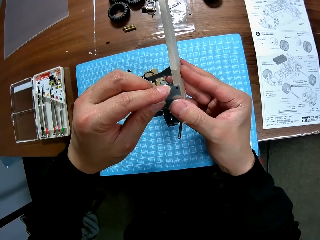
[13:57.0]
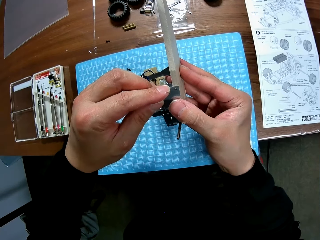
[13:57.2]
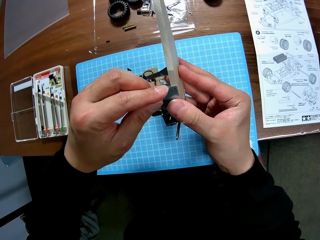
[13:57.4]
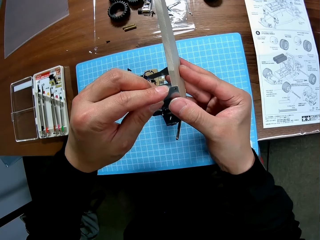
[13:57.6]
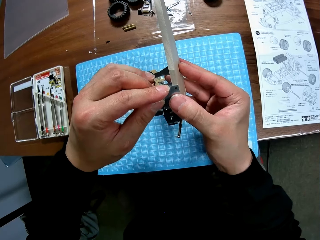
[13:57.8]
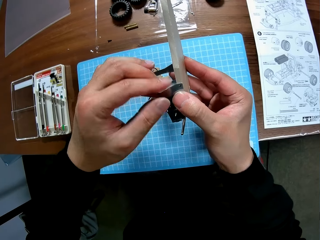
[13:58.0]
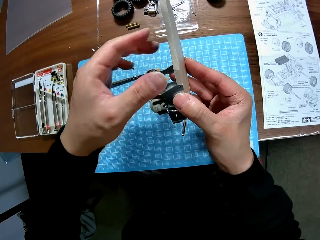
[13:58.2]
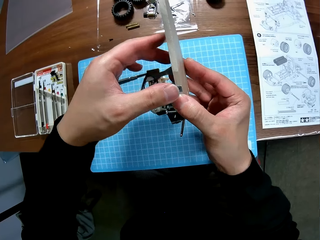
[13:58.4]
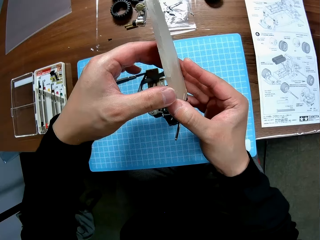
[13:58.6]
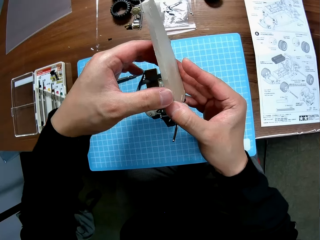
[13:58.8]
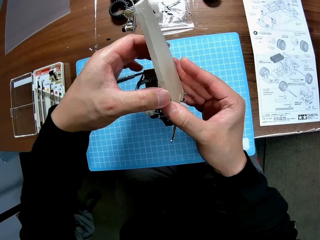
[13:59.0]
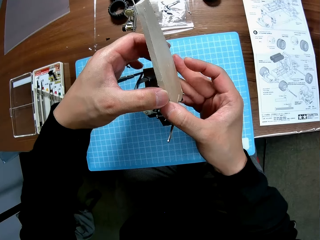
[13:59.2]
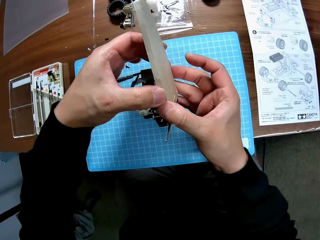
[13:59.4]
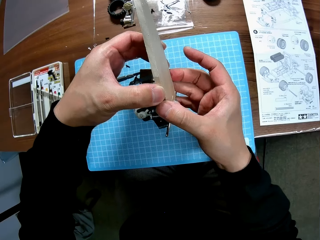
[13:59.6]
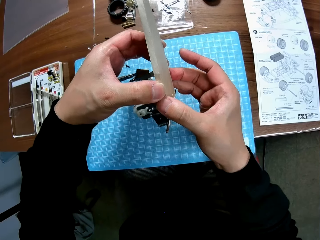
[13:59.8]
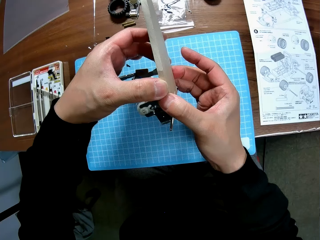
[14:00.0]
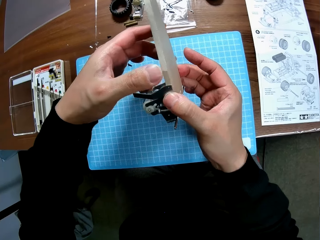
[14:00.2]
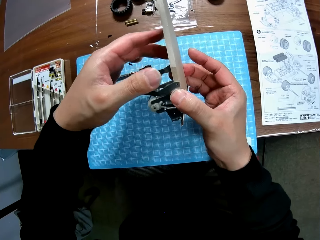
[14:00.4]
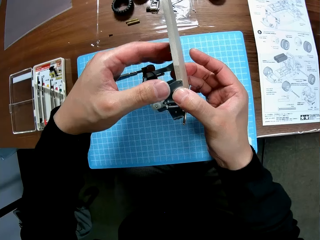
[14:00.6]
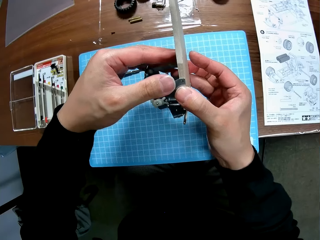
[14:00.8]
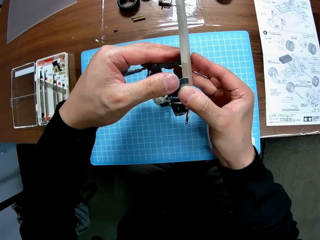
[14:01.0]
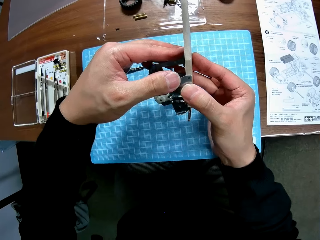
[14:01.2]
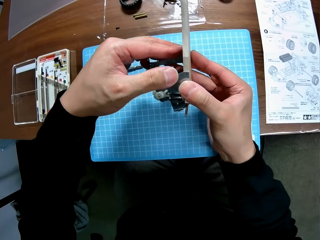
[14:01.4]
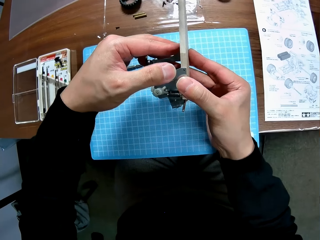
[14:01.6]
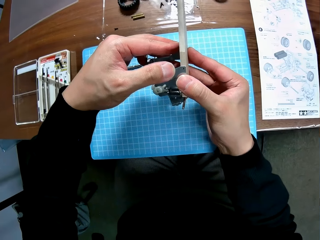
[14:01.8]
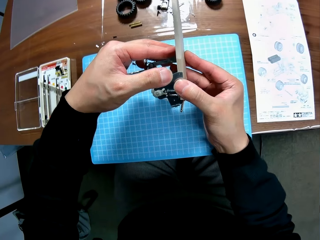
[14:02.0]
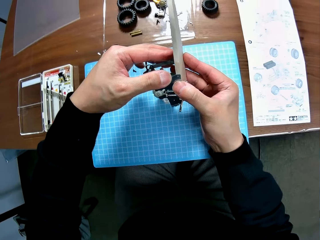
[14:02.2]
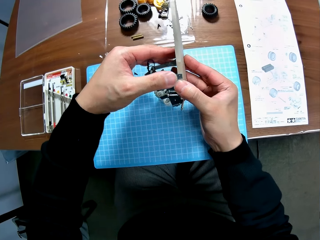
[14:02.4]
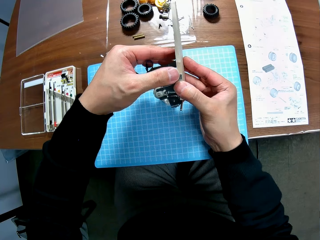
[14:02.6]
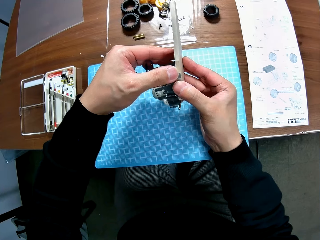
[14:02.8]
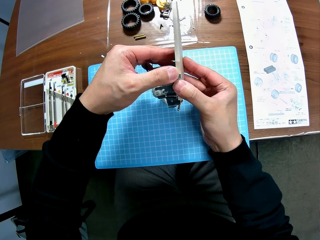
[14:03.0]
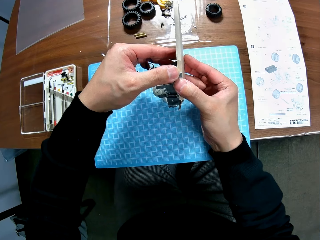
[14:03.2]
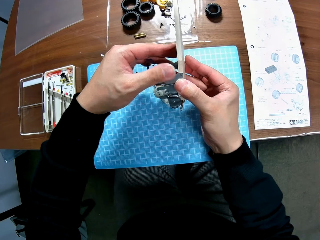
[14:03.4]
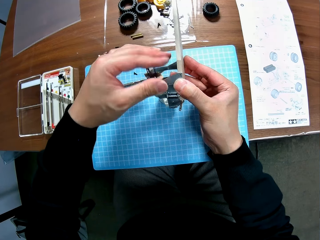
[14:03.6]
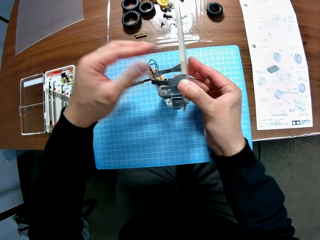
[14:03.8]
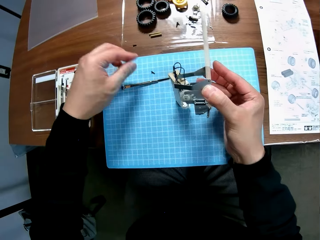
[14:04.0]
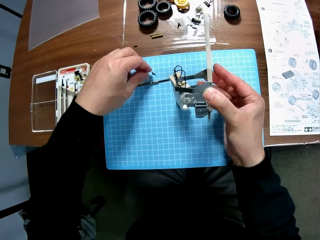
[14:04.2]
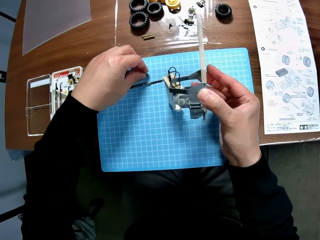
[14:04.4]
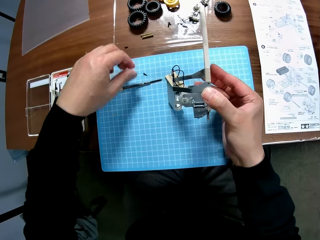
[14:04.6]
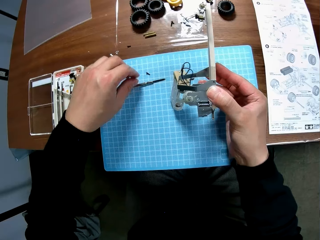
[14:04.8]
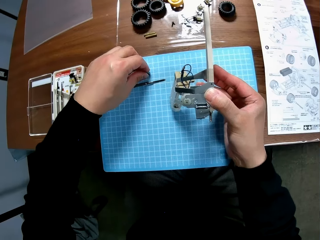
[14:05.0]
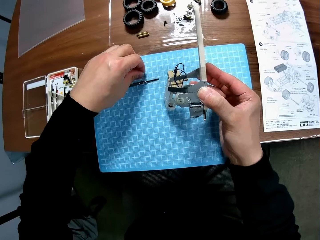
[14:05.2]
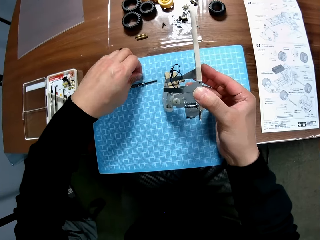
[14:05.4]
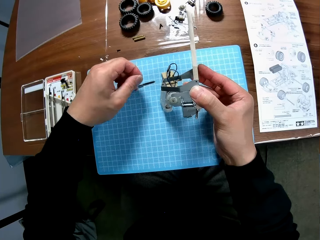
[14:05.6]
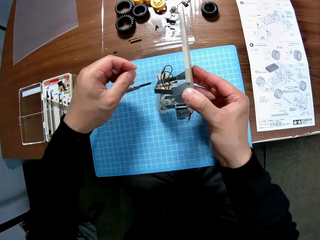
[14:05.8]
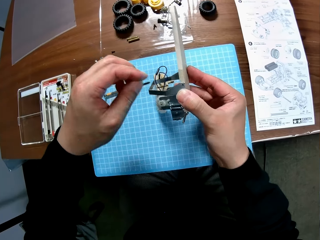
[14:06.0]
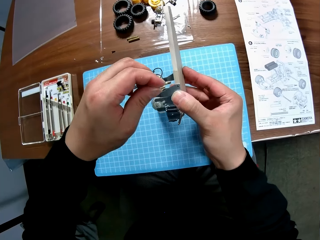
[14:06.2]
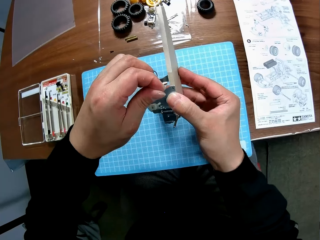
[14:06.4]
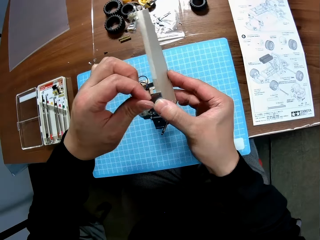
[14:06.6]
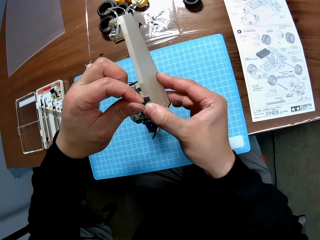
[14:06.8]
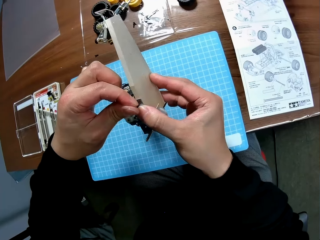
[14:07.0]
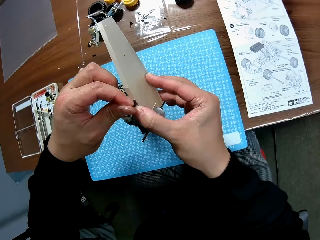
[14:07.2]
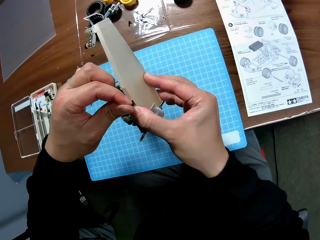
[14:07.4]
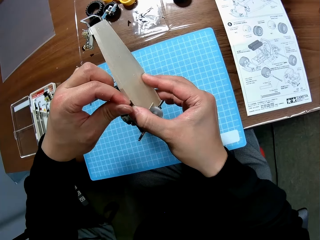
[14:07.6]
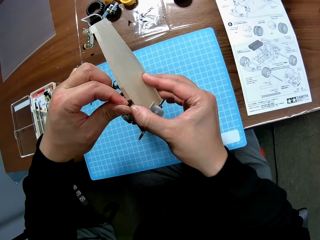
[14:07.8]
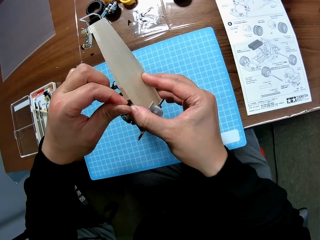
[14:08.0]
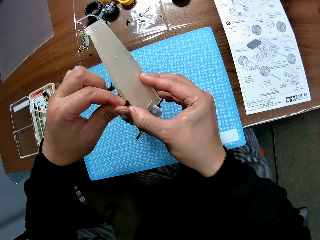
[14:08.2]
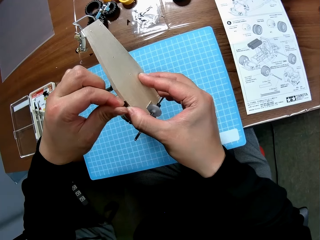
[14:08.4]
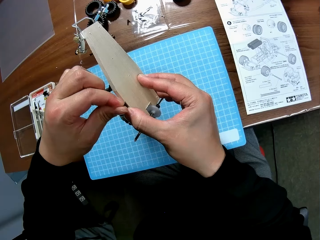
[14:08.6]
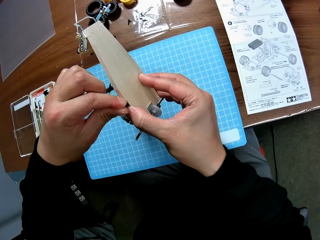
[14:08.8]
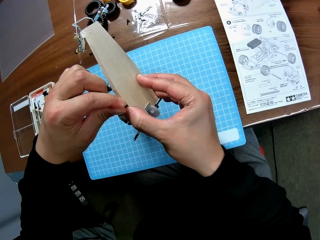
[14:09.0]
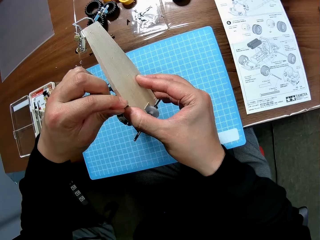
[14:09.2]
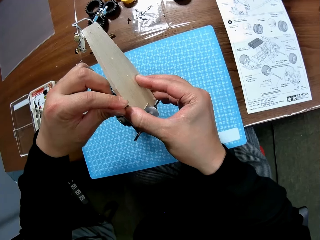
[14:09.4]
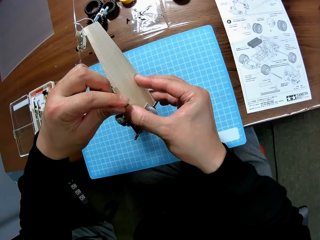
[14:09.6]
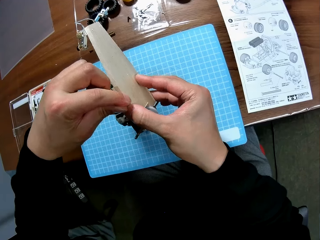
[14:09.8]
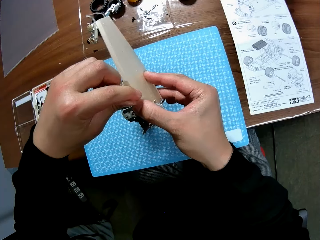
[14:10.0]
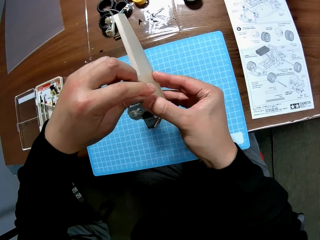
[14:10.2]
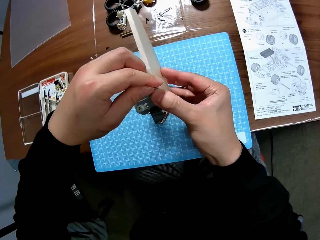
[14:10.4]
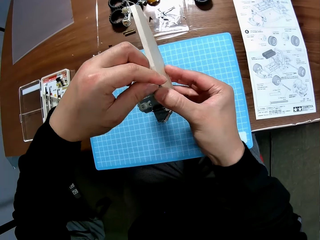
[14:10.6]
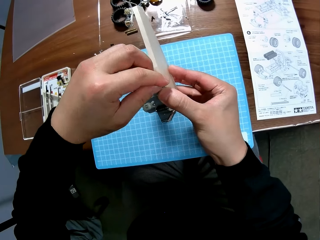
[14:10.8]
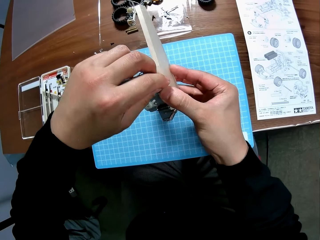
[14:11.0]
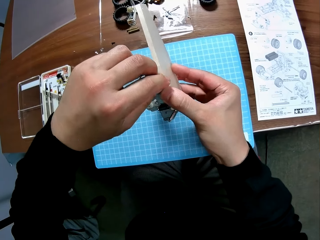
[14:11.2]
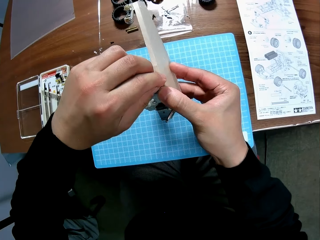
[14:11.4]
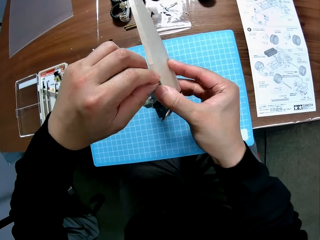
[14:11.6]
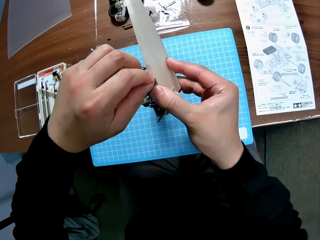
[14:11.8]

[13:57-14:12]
The camera wearer picks up a small component piece from the table with his left hand. He attaches the component part to the toy car in his hands.

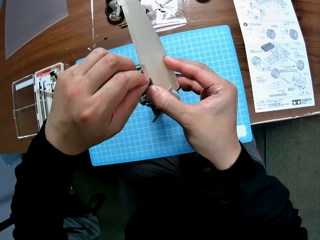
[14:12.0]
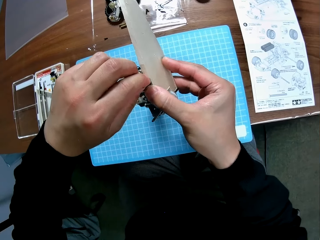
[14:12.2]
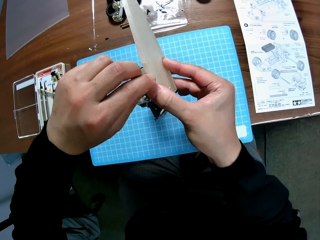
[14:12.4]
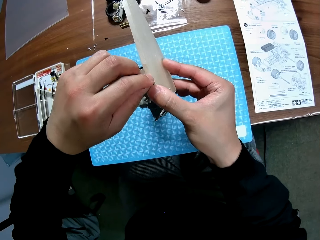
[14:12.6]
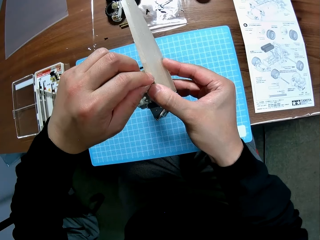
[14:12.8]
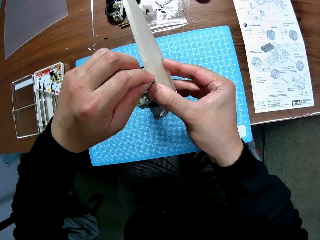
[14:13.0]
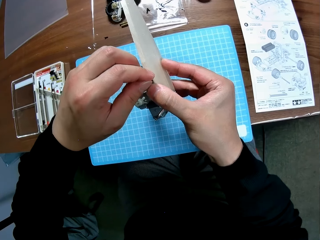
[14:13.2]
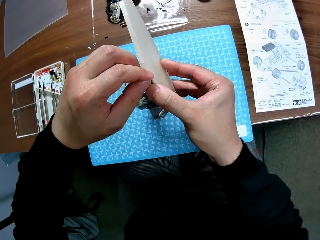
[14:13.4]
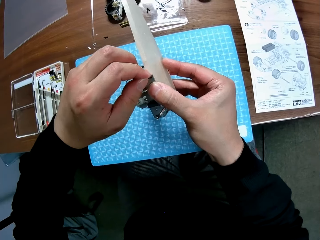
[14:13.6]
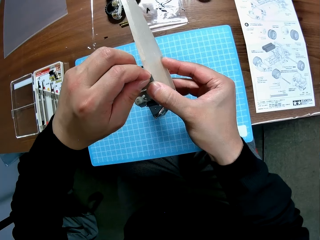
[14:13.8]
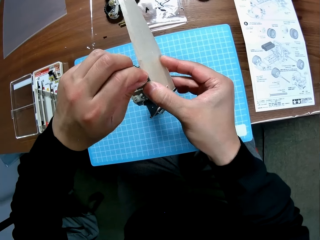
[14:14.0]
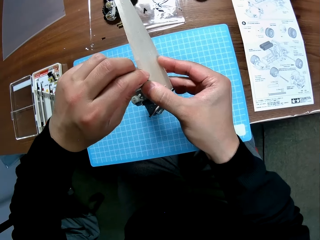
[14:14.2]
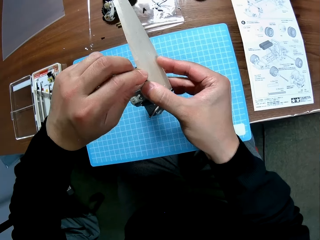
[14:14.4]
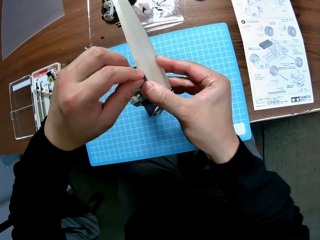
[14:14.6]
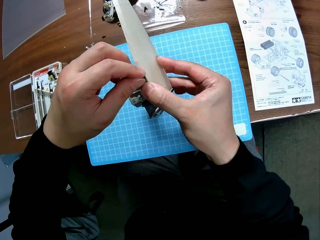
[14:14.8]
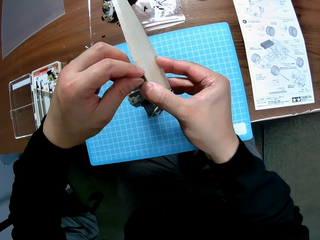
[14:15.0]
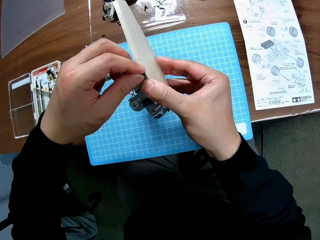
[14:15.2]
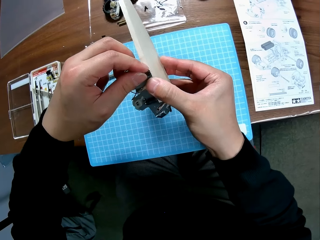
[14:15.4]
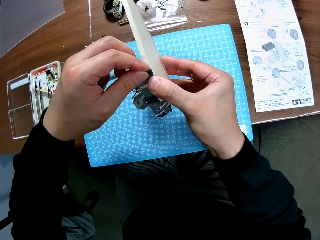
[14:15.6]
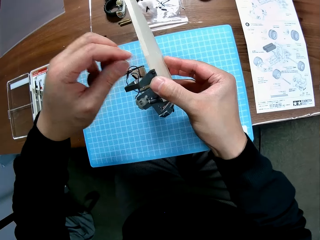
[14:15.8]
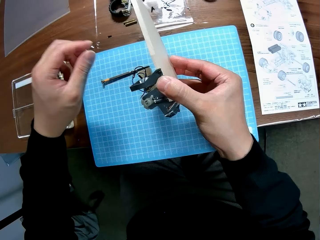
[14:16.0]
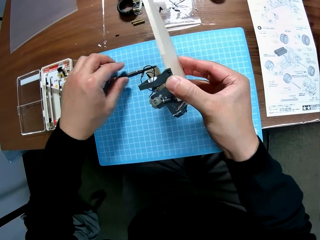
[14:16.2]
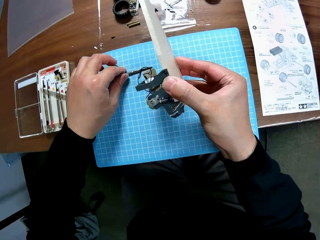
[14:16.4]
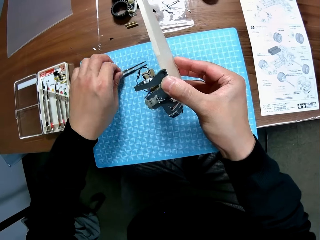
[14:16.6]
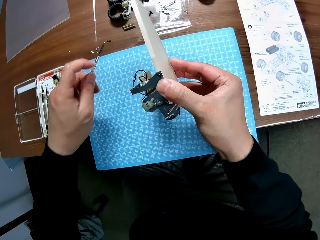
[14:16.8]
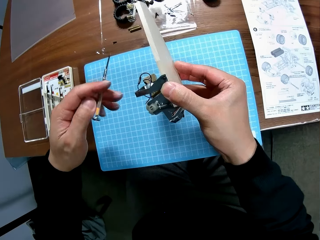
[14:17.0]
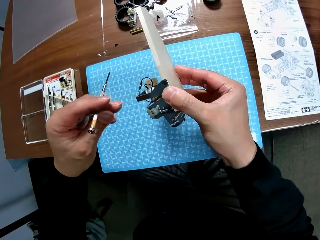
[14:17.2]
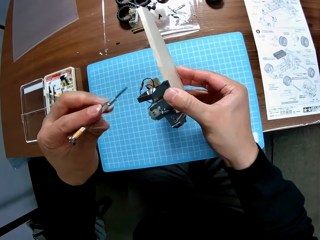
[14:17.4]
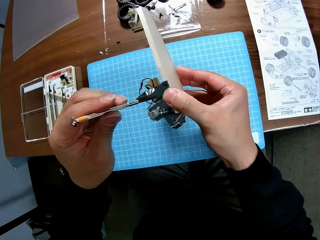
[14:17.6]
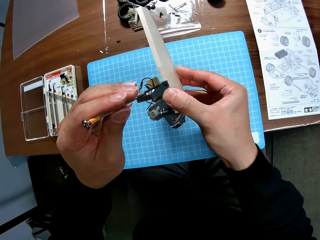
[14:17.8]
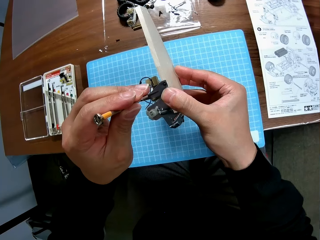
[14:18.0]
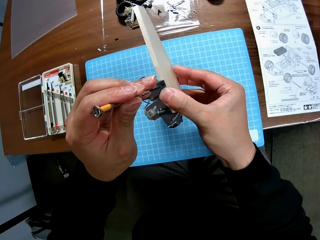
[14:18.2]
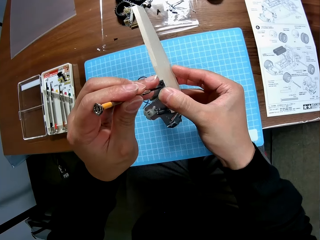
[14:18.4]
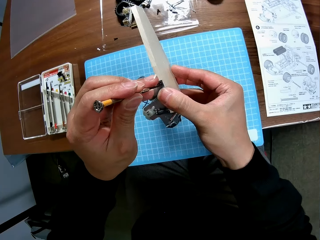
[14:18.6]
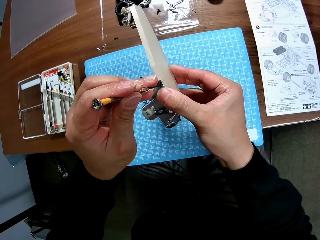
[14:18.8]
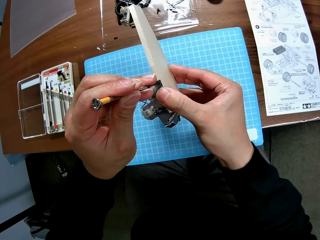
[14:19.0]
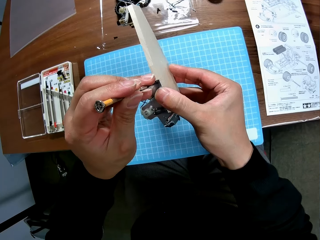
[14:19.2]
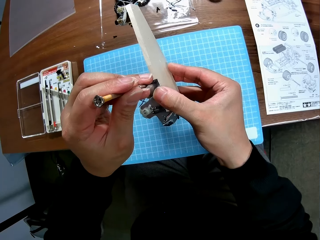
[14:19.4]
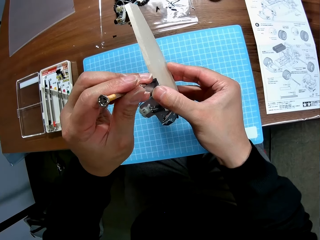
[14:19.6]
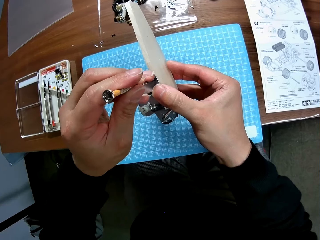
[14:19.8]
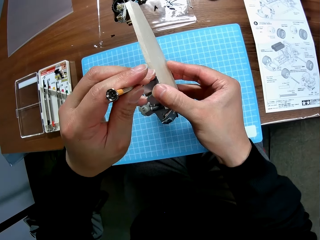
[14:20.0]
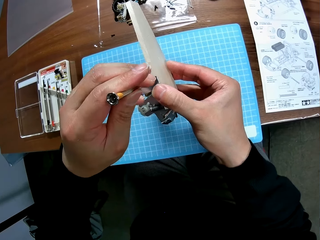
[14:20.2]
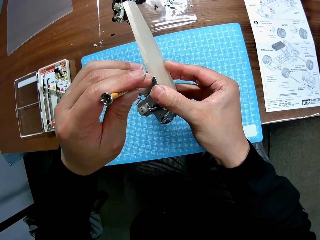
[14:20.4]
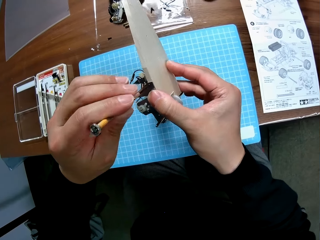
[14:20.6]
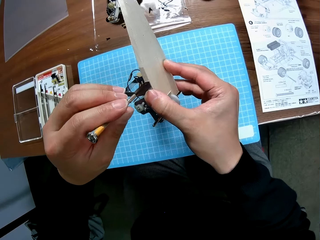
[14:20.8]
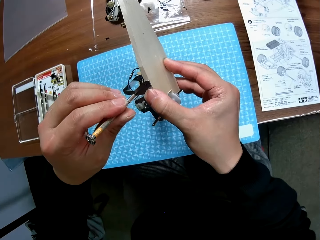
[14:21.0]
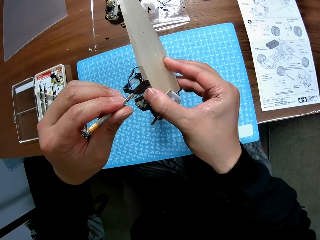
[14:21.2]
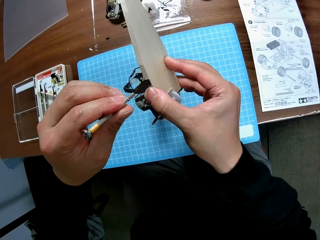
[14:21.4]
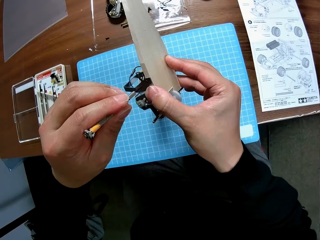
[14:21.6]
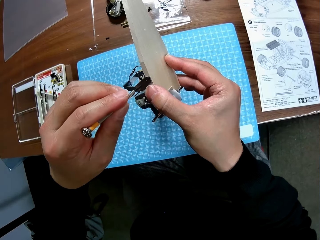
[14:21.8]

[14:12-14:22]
The camera wearer picks up the screwdriver from the table with his left hand. He continues screwing the toy car with the screwdriver in his left hand.
